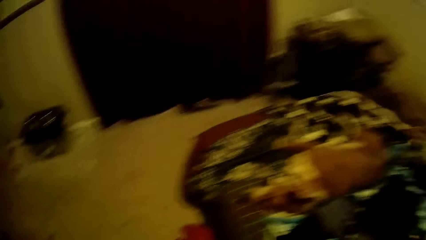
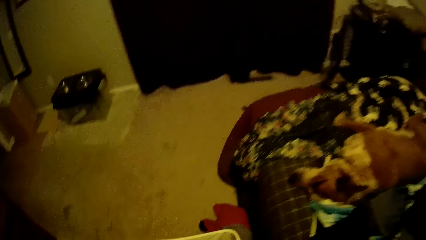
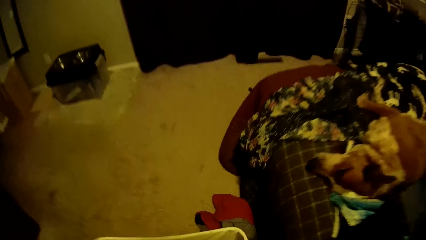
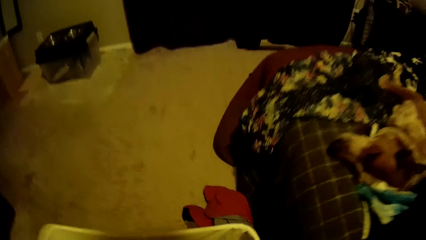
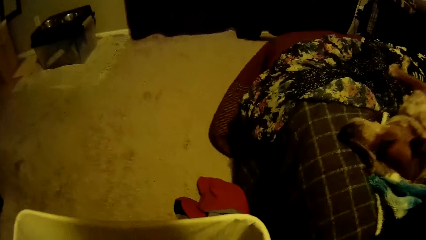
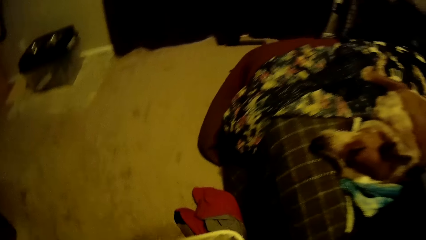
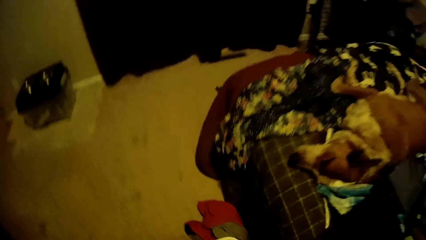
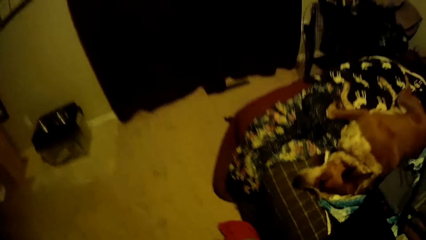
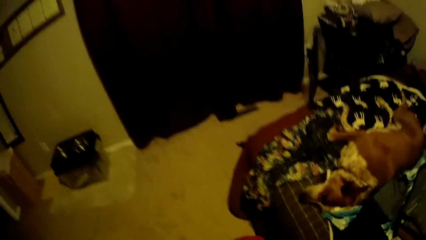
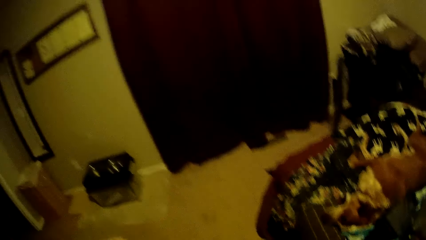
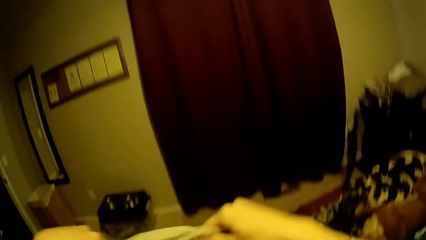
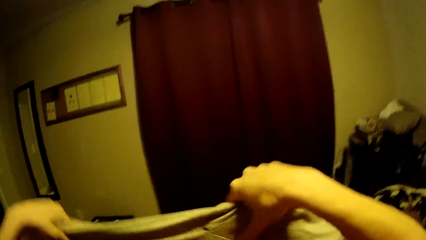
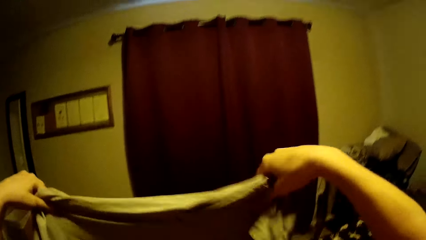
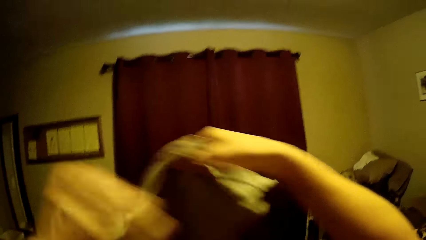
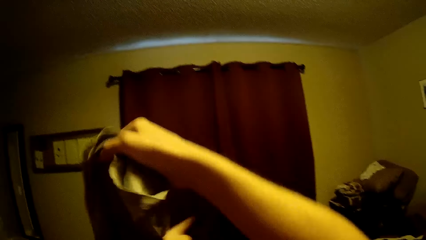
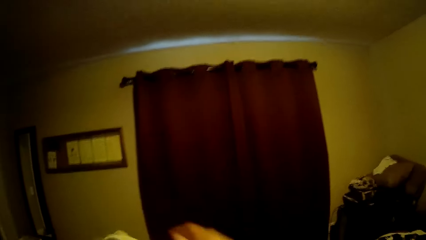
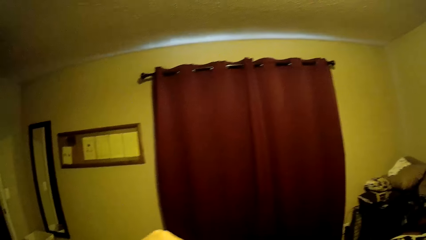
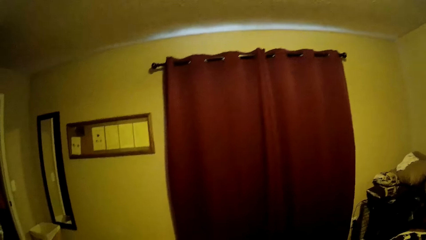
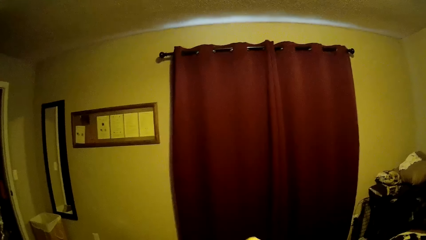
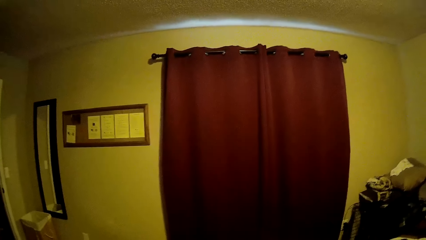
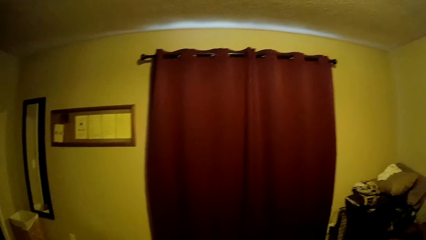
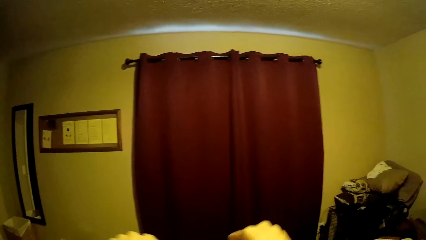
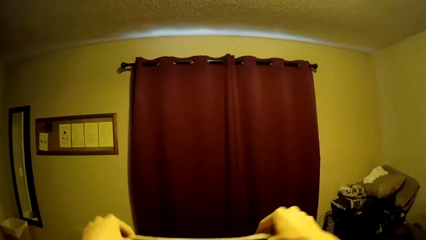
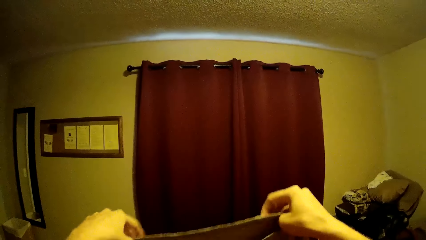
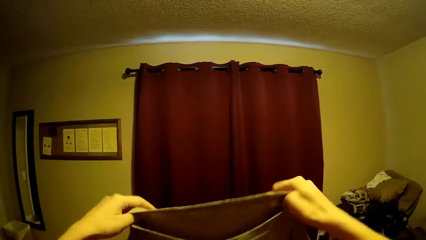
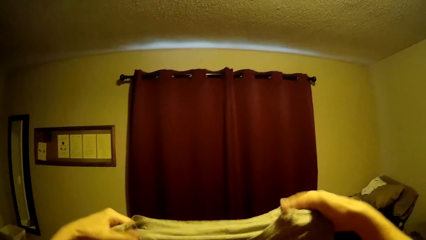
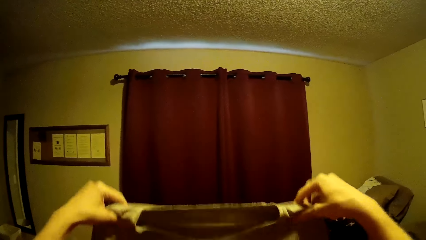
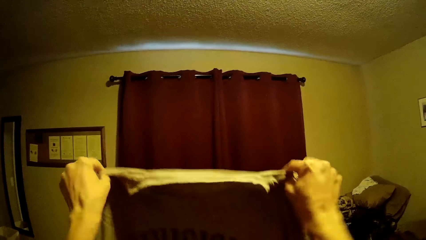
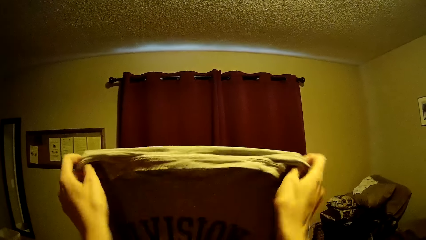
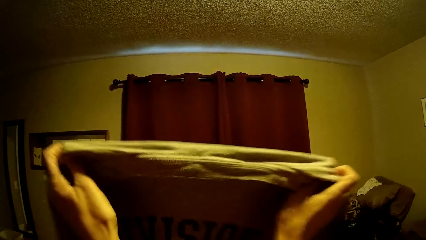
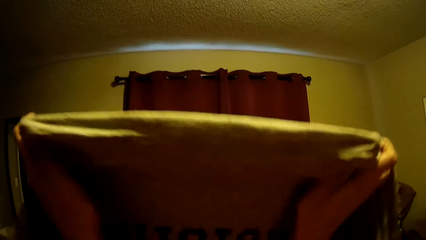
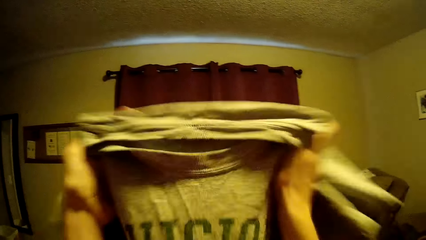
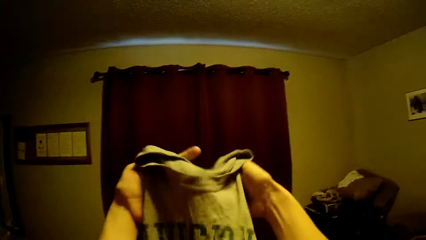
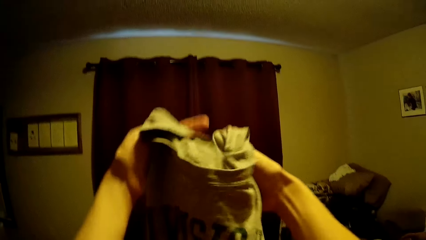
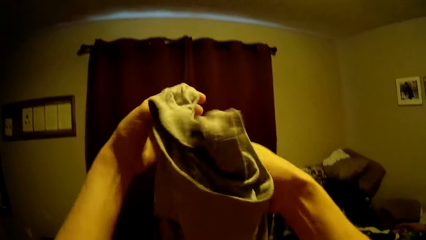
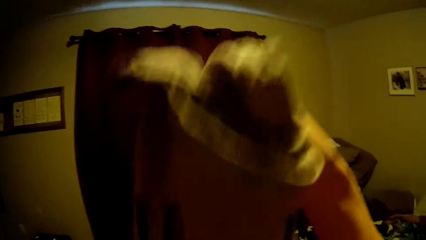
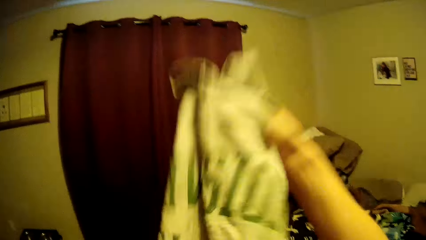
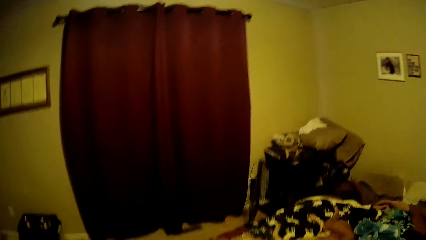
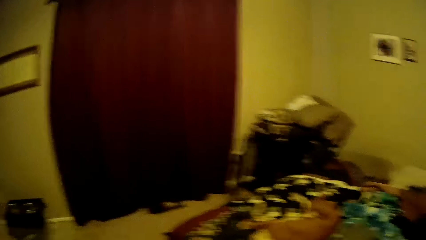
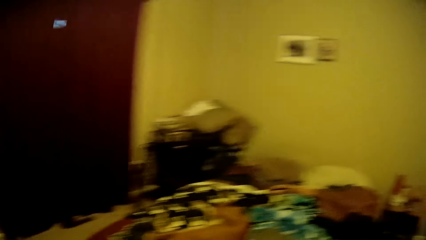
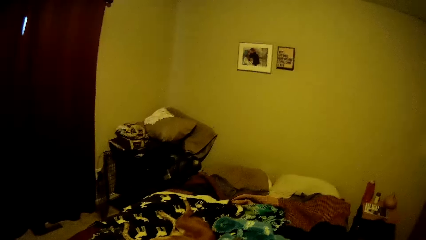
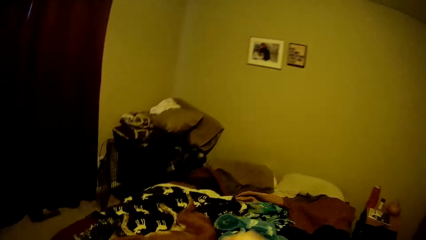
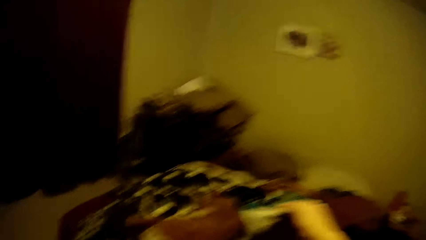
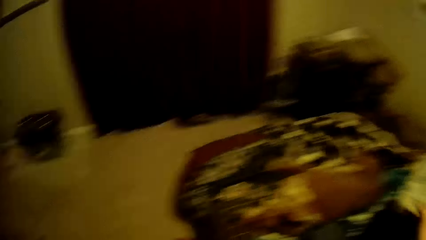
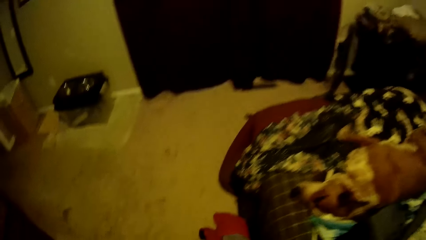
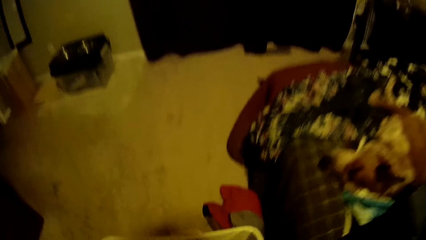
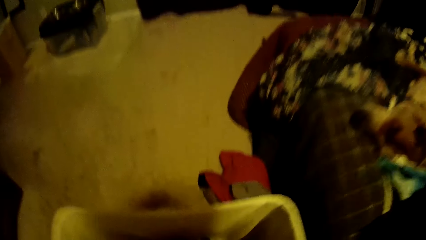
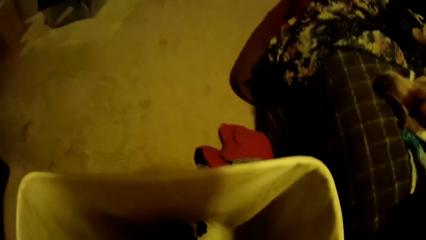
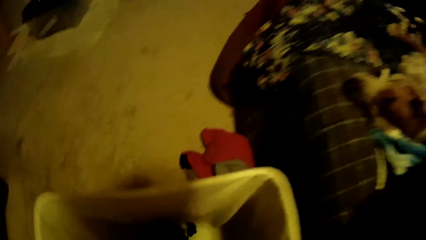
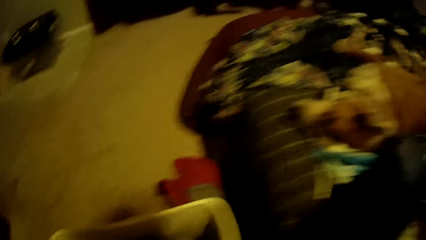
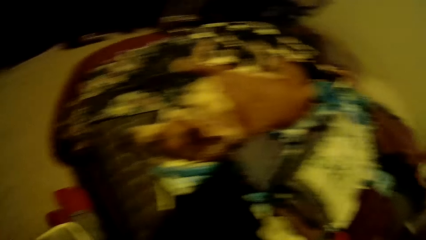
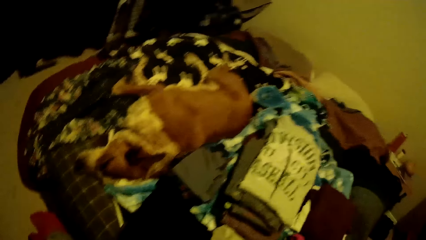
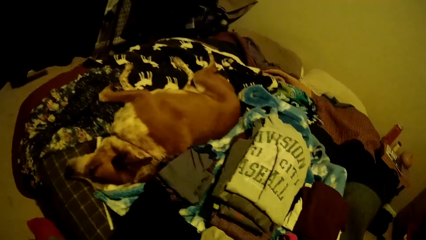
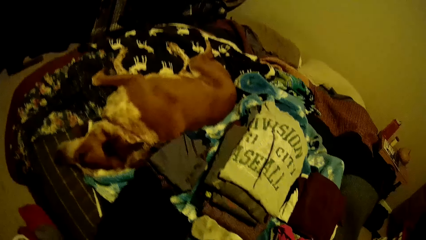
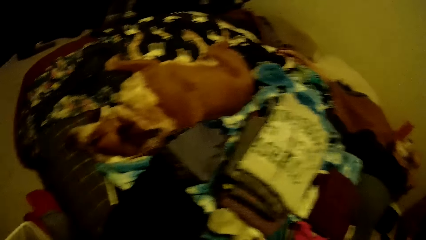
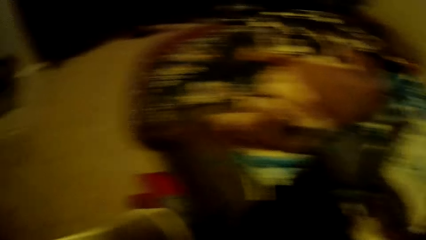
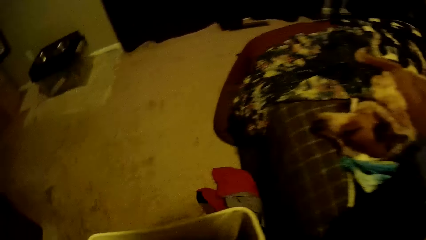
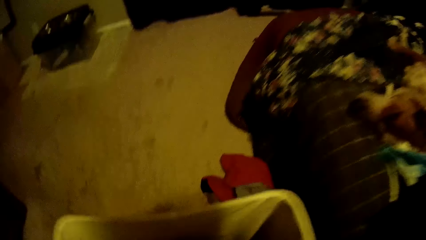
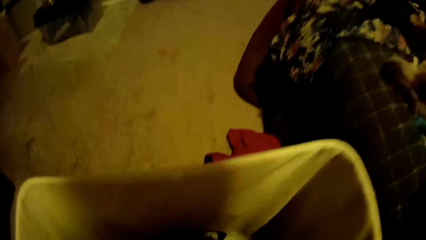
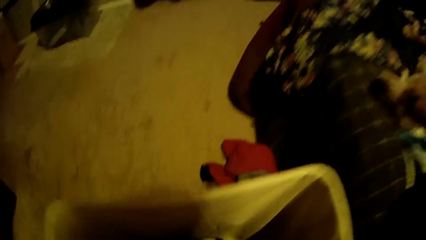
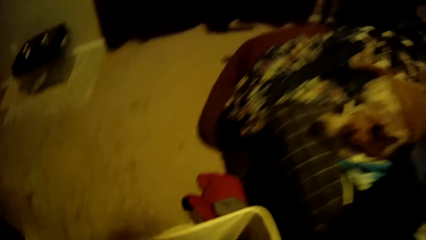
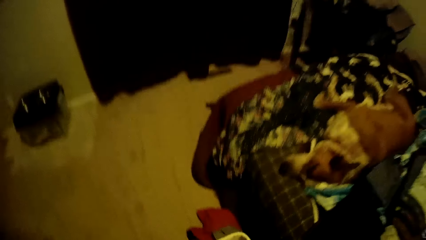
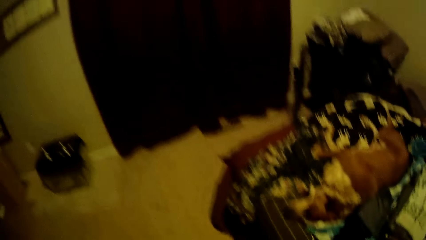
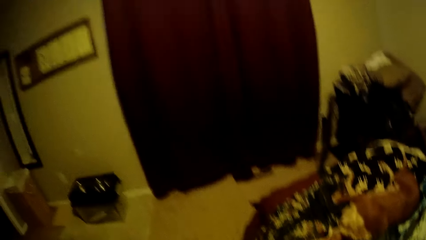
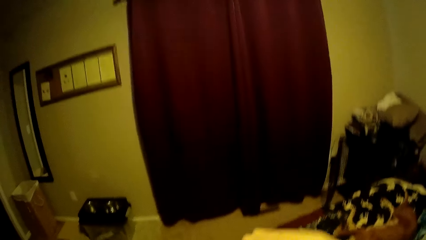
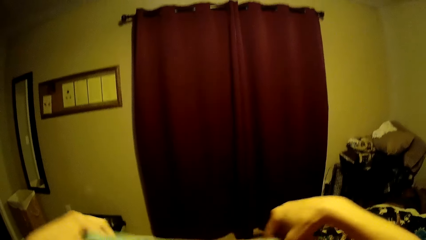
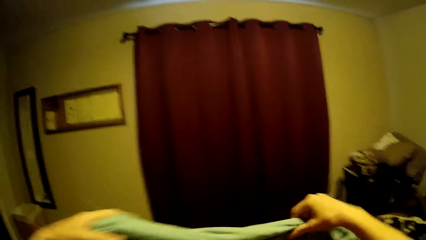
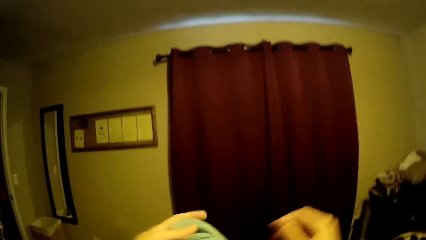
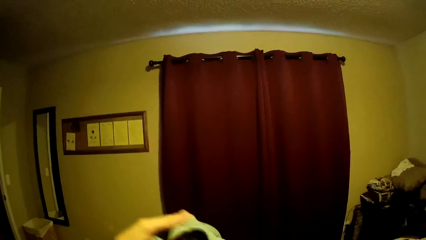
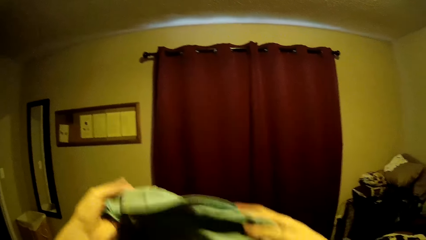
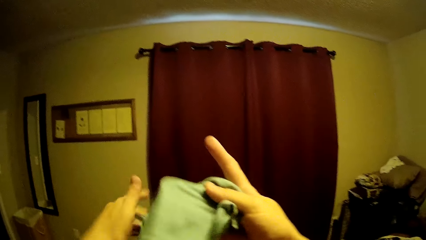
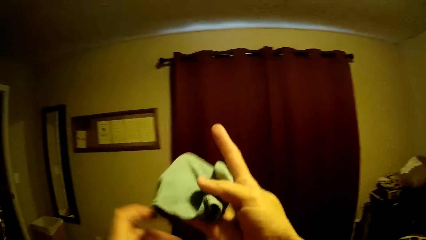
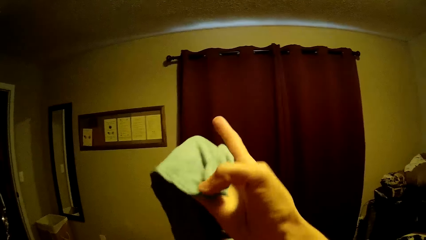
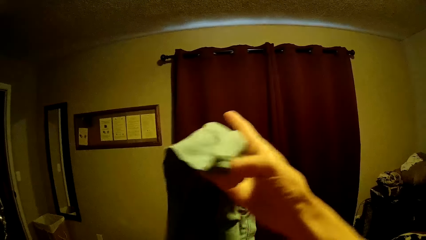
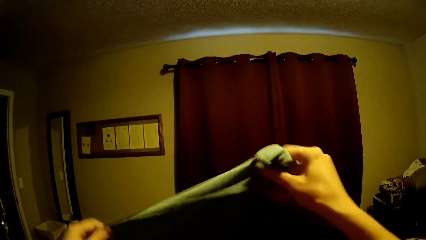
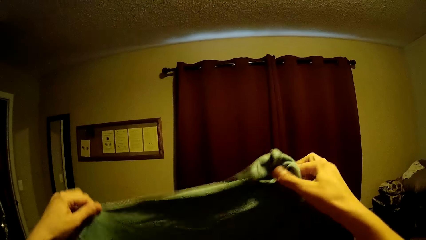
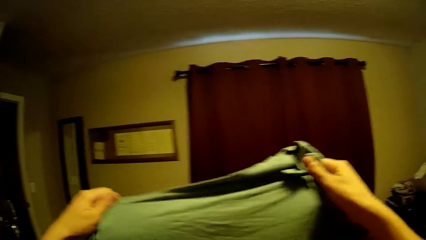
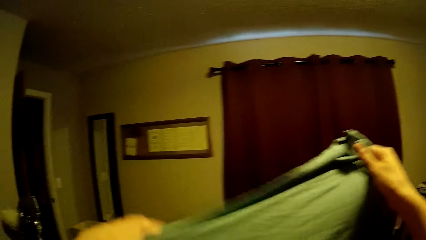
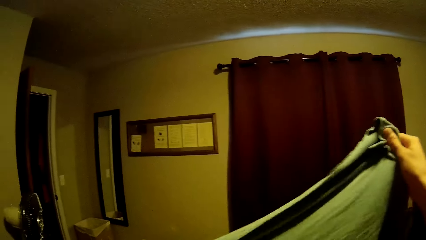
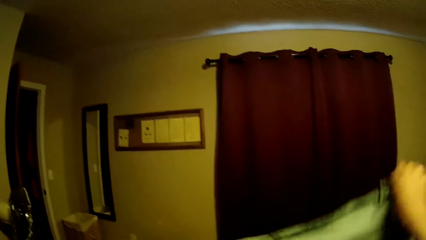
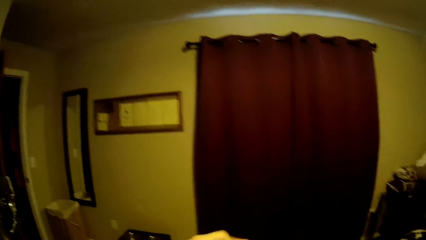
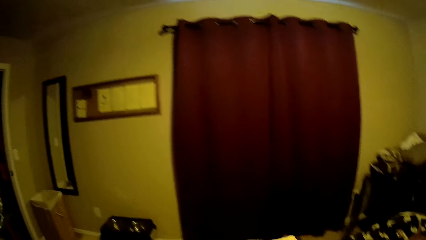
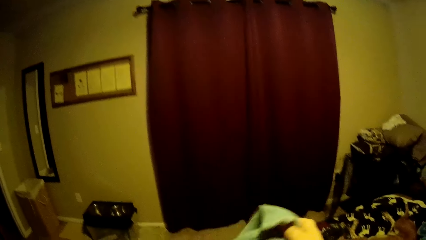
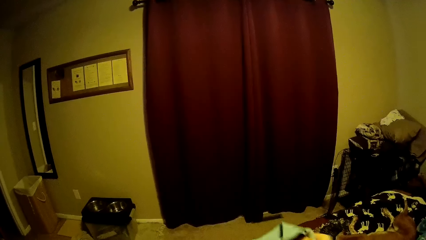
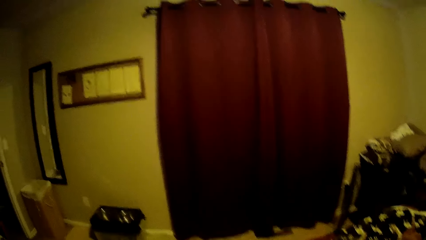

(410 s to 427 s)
The camera wearer drops the shirt on the bed. She bends down and picks a shirt or cloth from the container. She stands up, checks the cloth, and adjusts the shirt in her hands. She folds the shirt and drops the folded shirt on the bed. She bends down and picks a shirt from the container. She looks around the house, stands up, checks the cloth, and adjusts the shirt in her hands.
